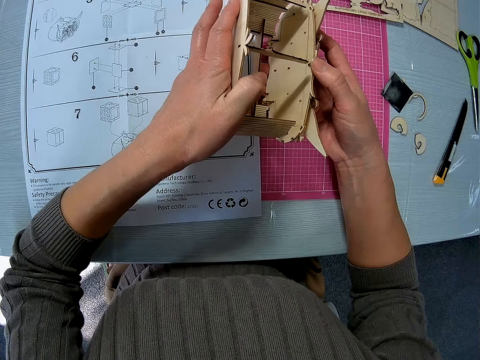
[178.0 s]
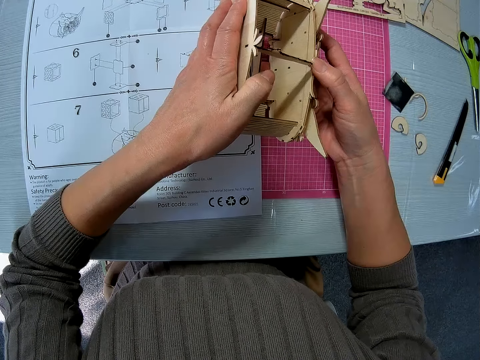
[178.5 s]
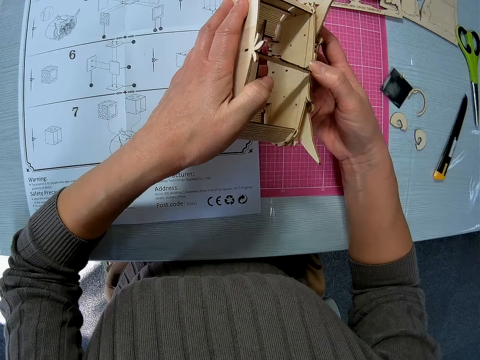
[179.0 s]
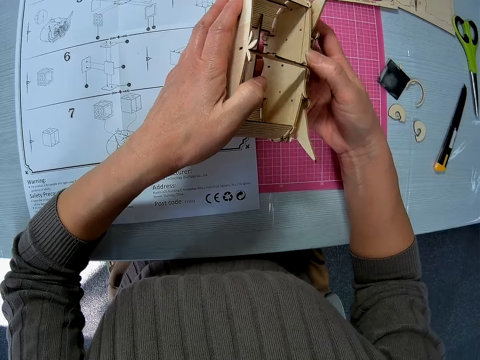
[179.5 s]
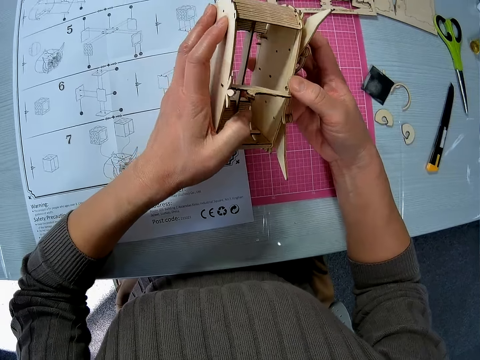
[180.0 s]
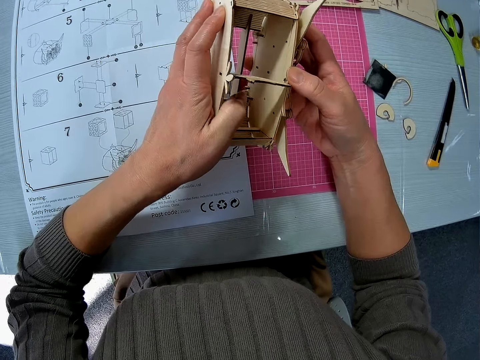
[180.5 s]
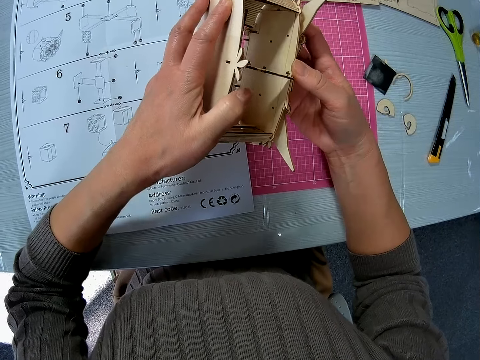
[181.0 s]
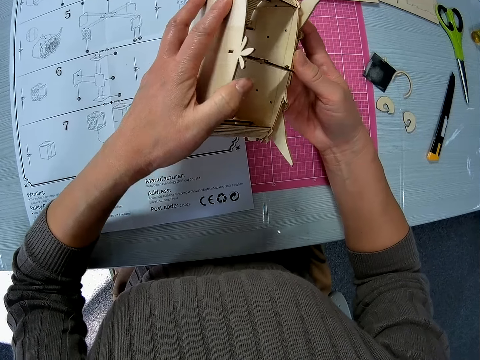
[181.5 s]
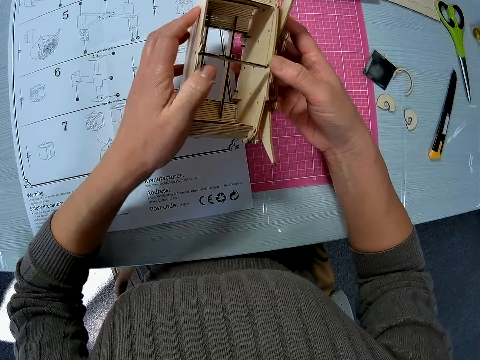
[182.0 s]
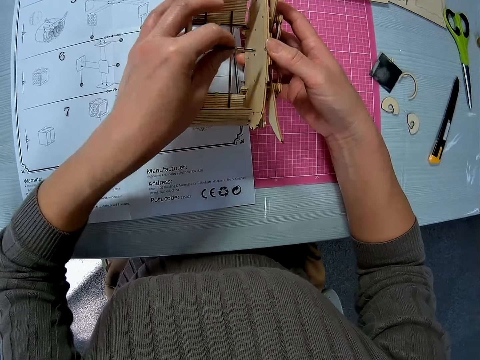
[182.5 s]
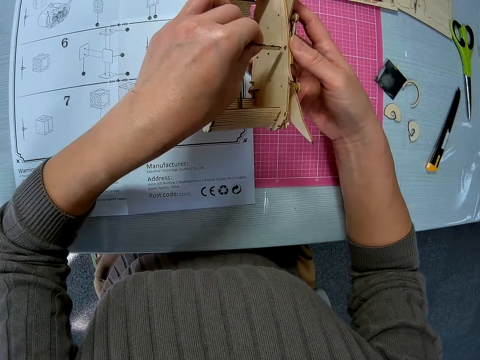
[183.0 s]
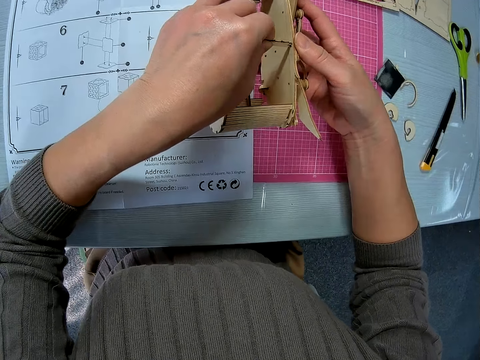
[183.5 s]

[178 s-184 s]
The camera wearer joins the wooden parts together.

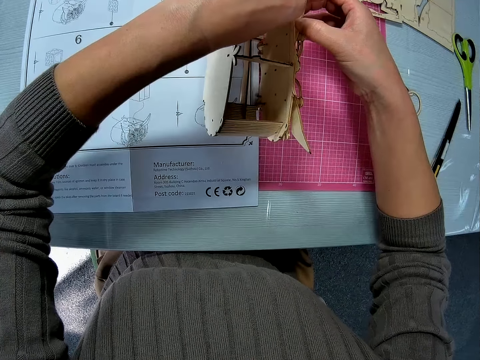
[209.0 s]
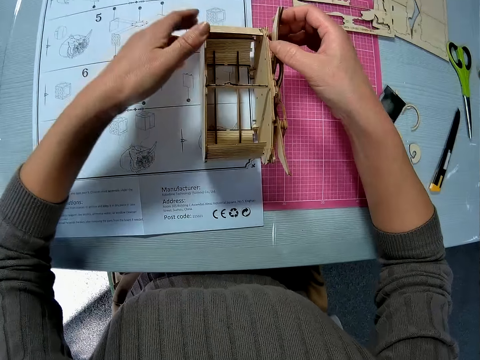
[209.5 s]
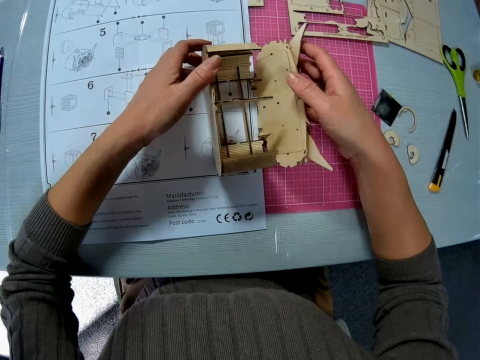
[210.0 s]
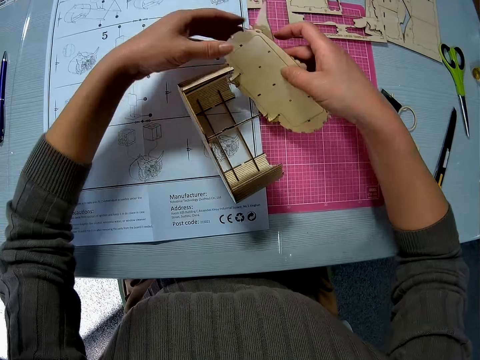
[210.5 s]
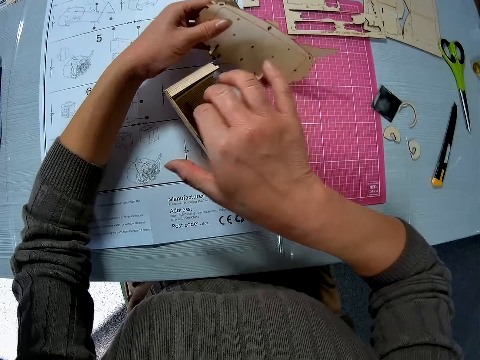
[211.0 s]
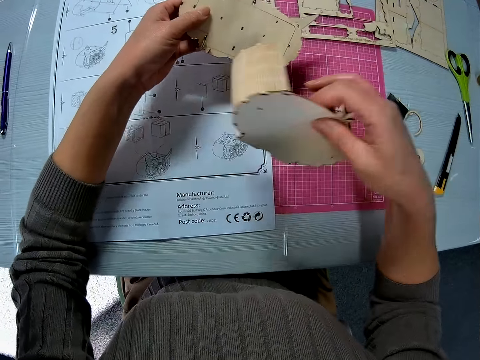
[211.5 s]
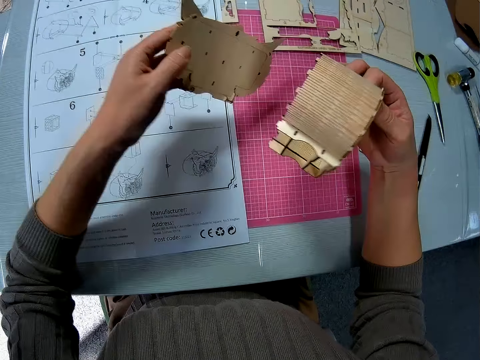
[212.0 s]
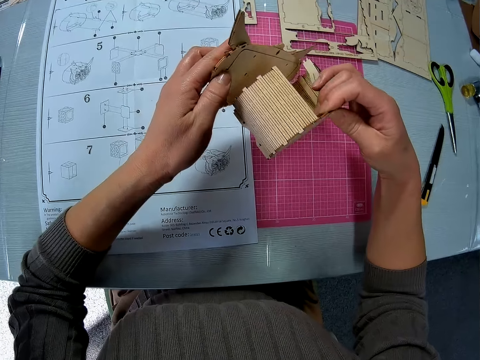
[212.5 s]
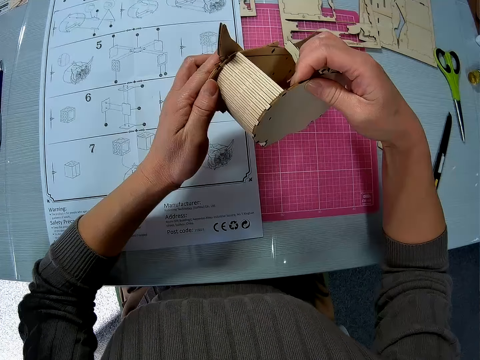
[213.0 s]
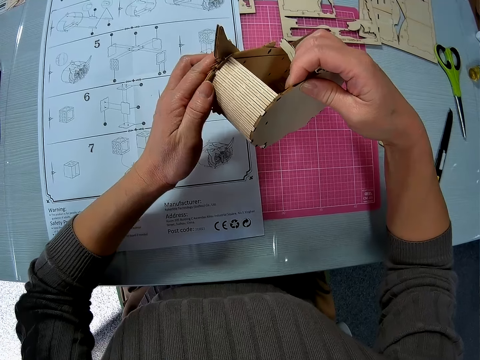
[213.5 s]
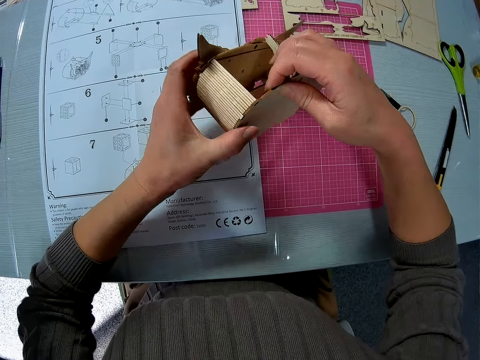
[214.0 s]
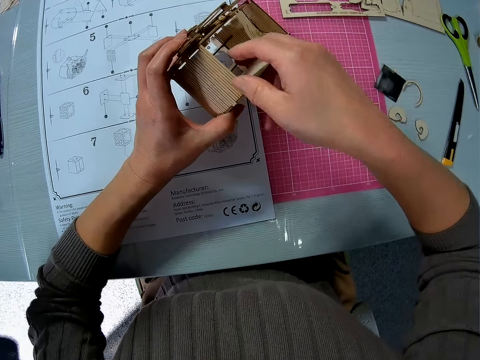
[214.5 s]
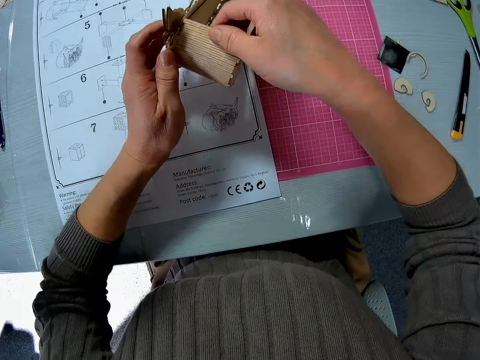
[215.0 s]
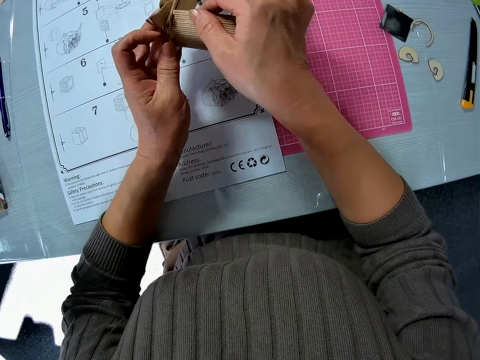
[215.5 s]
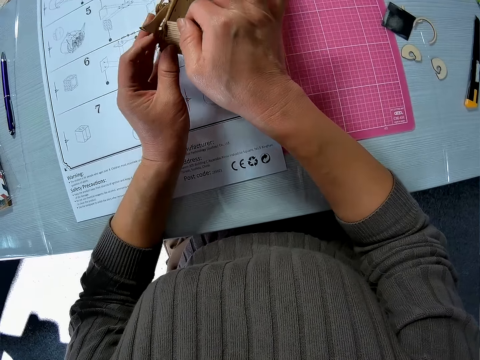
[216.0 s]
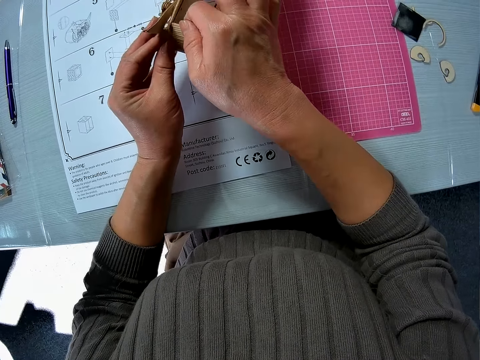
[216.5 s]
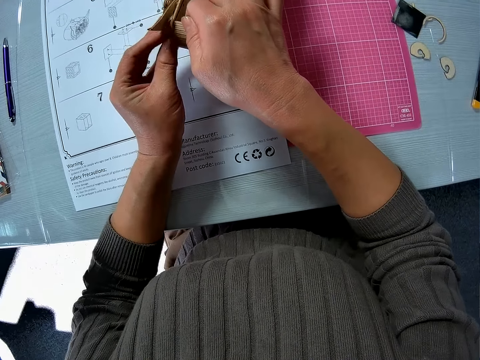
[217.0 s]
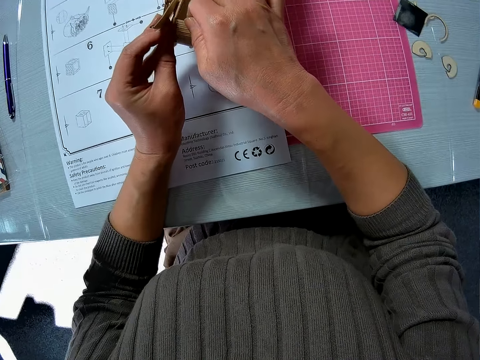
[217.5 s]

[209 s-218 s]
The camera wearer removes the top part of the 3D owl puzzle model. They pick the bottom part of the 3D owl puzzle model. They put the top part and the bottom part of the 3D owl puzzle model together.

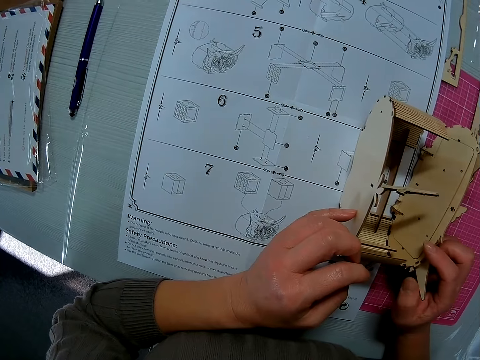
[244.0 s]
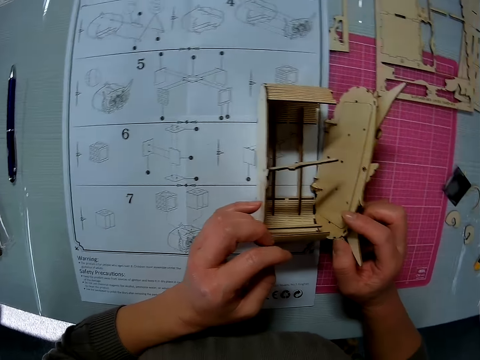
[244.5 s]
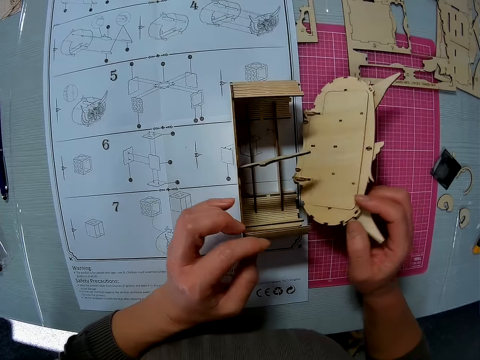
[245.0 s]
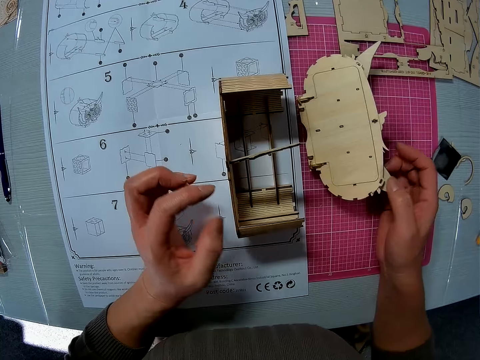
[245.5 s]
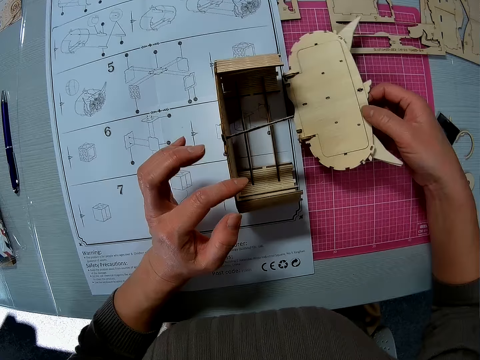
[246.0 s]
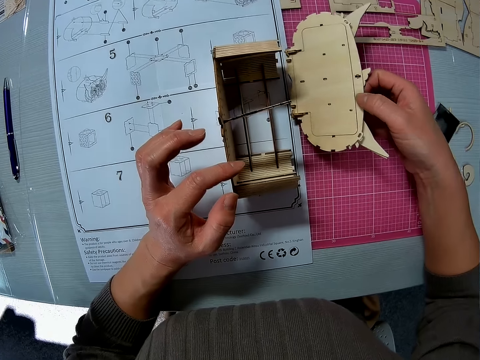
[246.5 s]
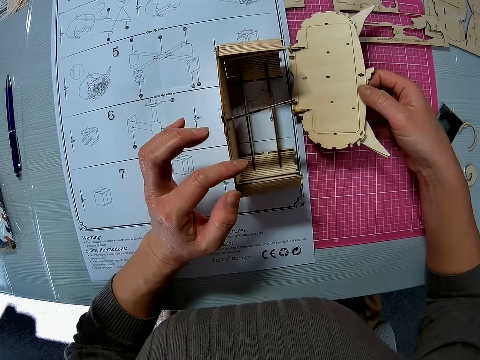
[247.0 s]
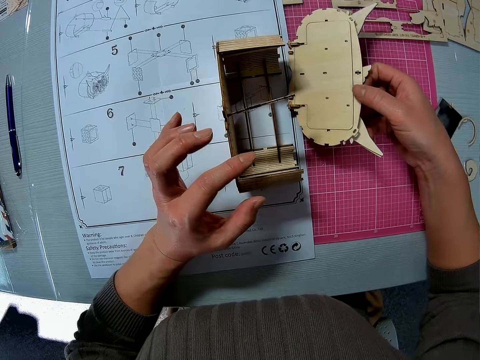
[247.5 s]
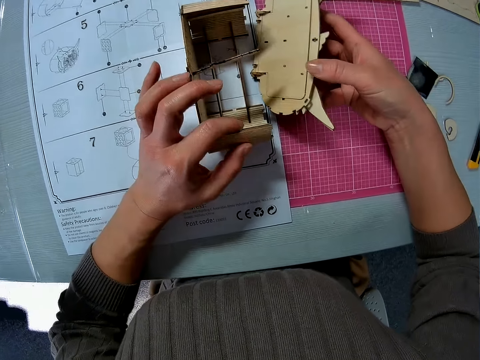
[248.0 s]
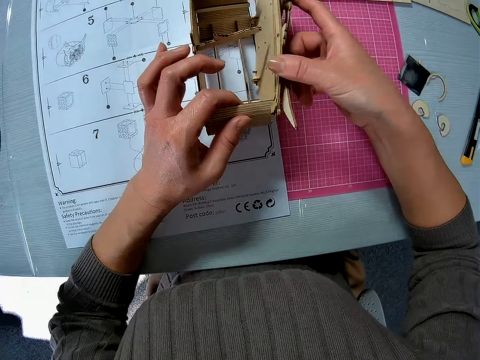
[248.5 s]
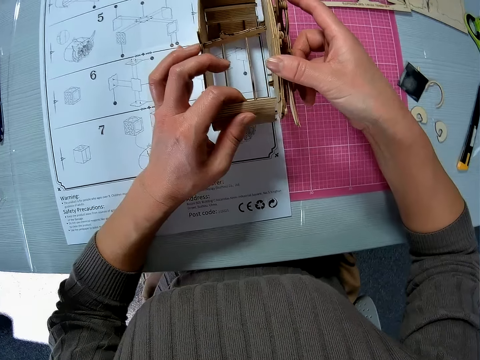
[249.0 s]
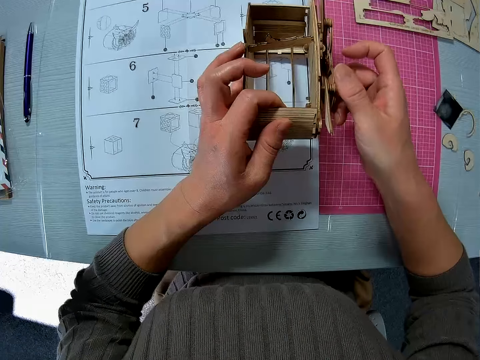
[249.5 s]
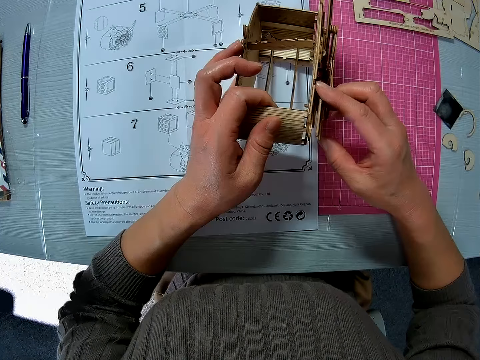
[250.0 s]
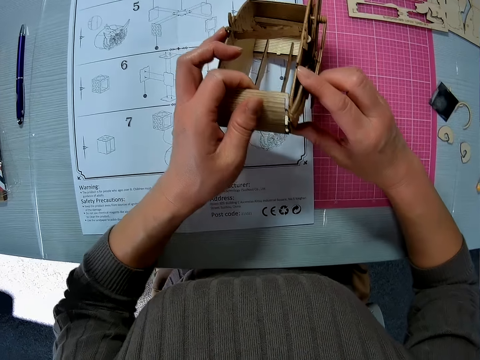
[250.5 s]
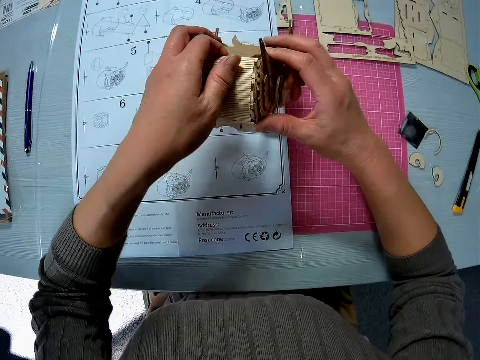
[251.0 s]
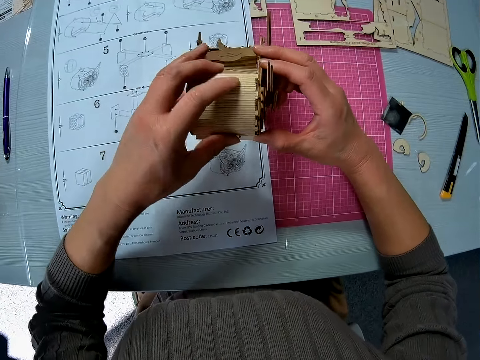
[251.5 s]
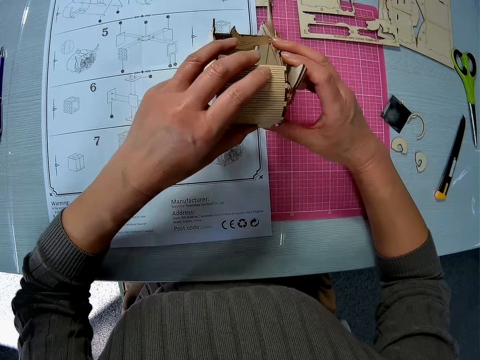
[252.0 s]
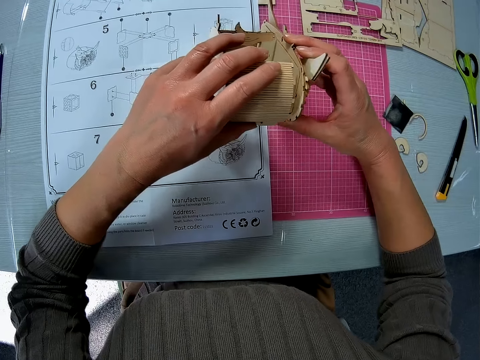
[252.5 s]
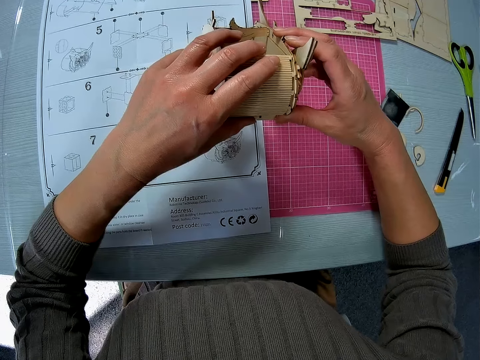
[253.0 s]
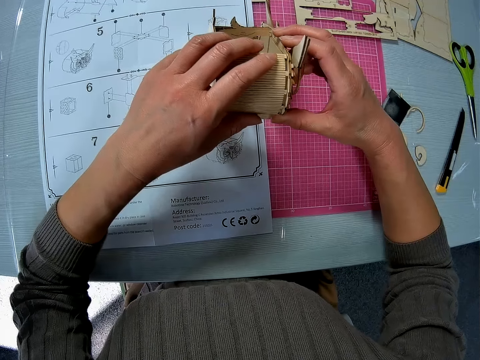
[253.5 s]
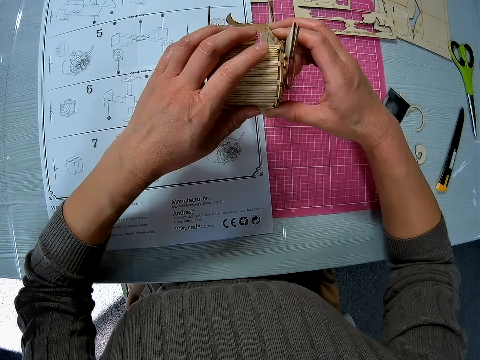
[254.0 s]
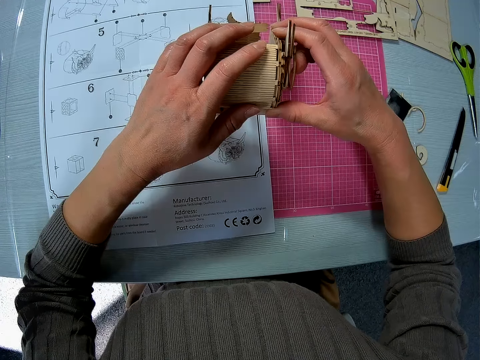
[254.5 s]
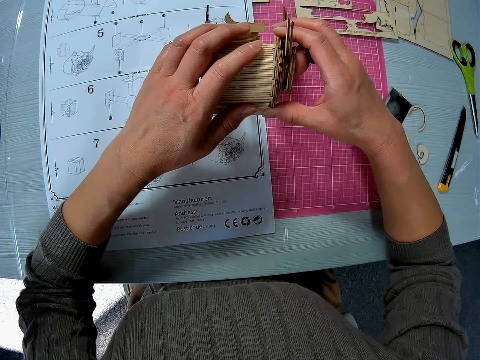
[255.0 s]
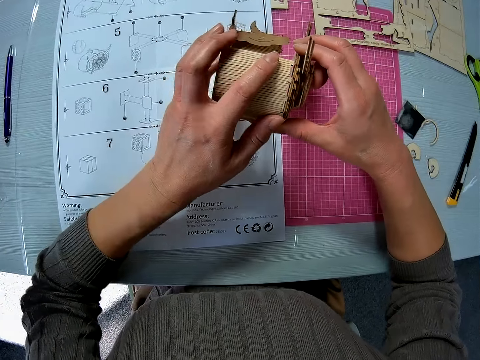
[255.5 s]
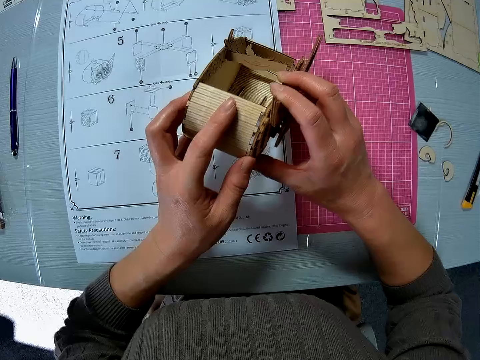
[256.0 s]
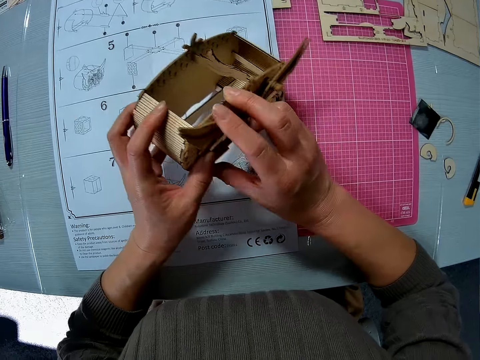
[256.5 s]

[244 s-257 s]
The camera wearer drops the top part of the 3D owl puzzle model. They put the top part and the bottom part of the 3D owl puzzle model together.
